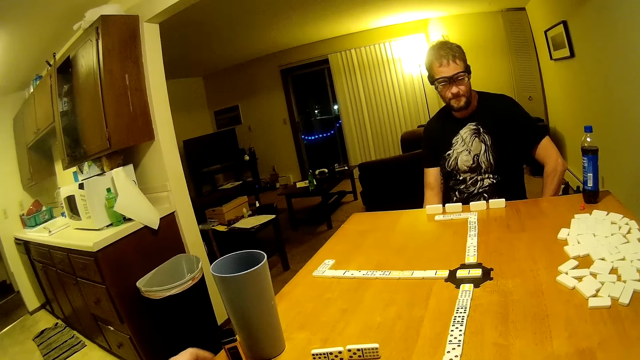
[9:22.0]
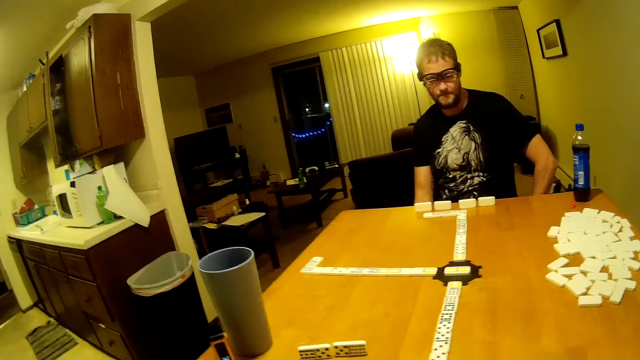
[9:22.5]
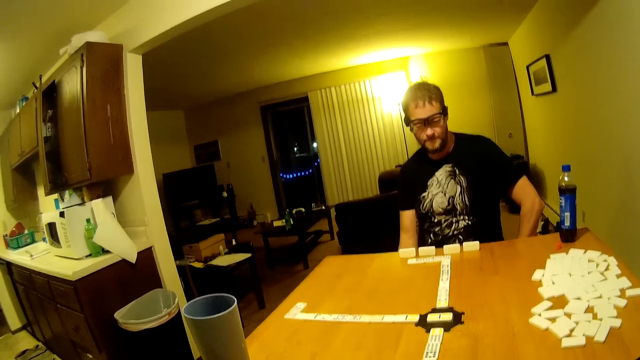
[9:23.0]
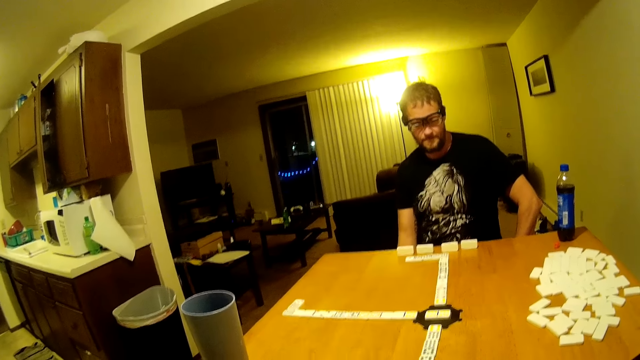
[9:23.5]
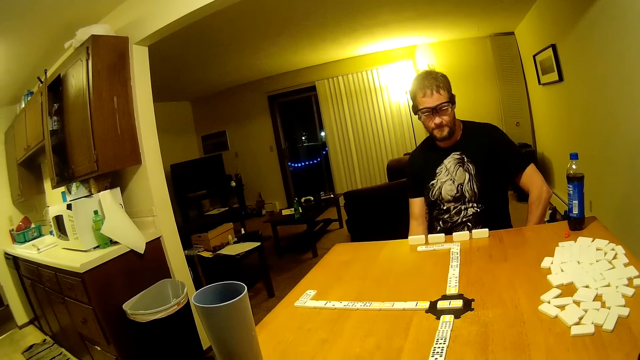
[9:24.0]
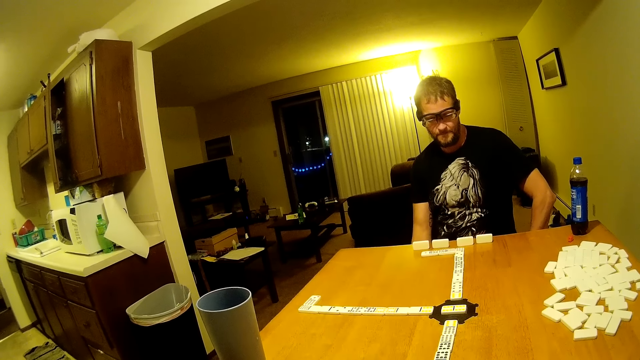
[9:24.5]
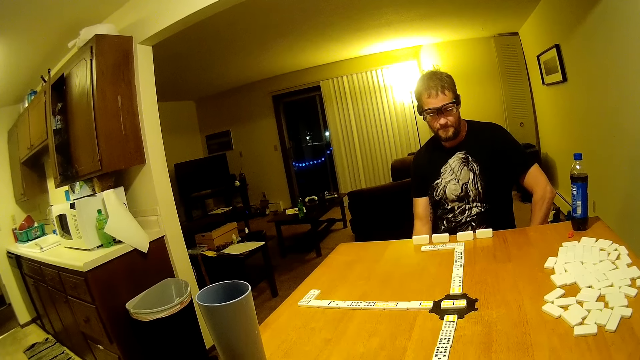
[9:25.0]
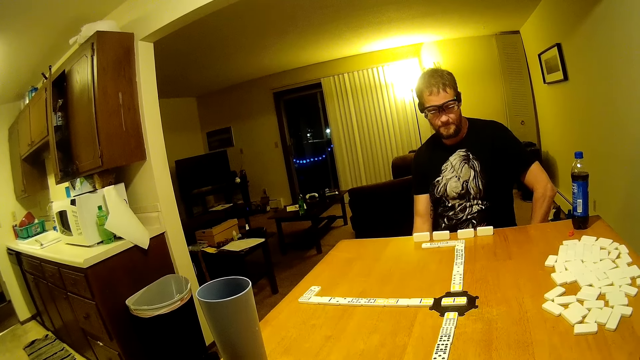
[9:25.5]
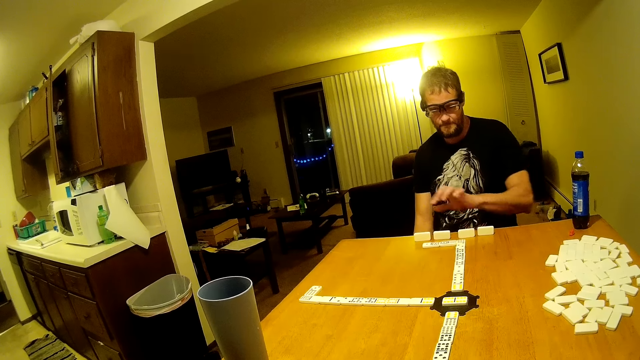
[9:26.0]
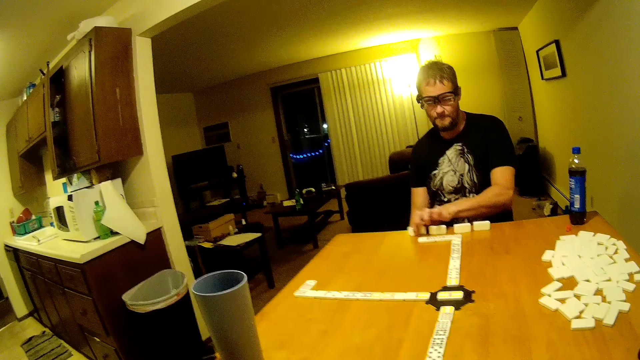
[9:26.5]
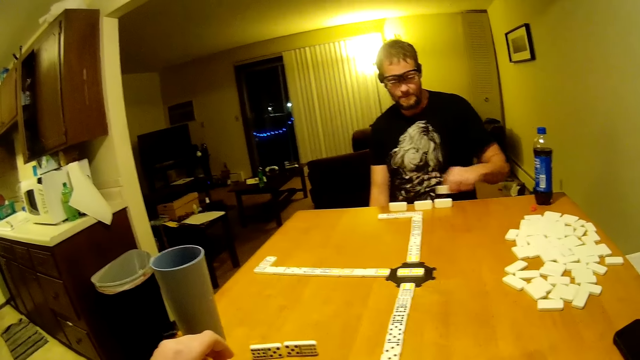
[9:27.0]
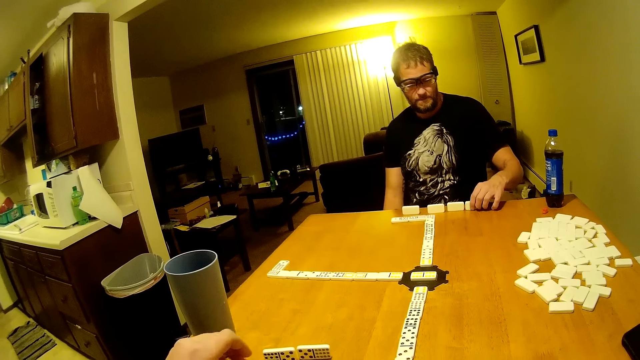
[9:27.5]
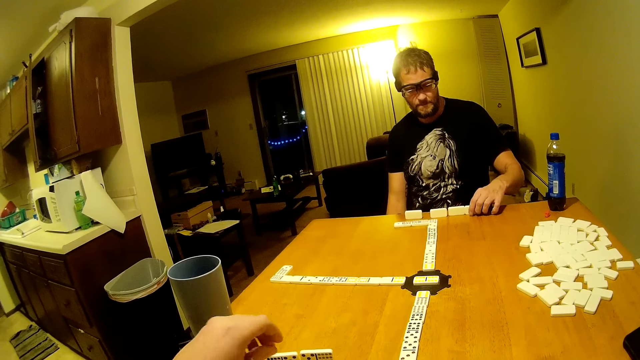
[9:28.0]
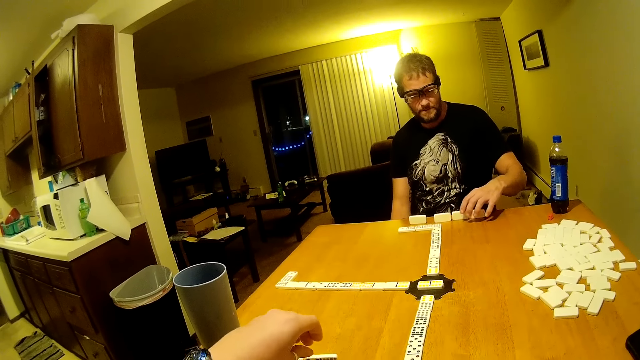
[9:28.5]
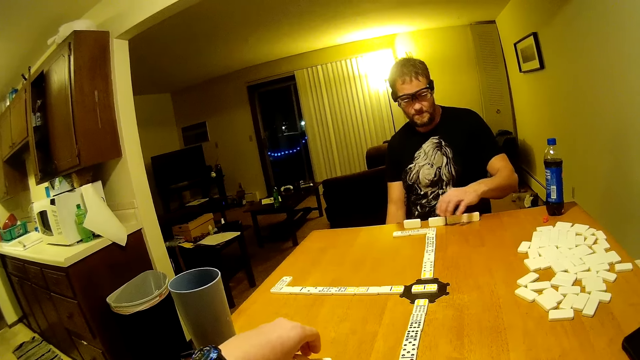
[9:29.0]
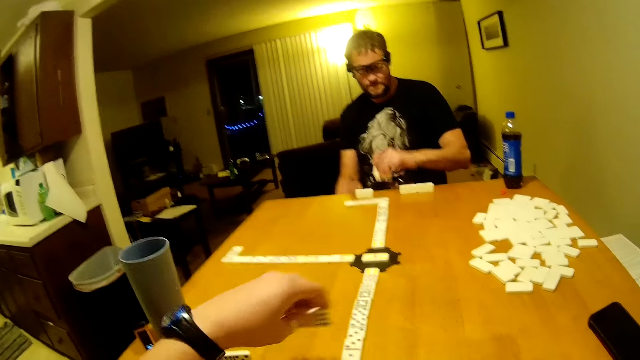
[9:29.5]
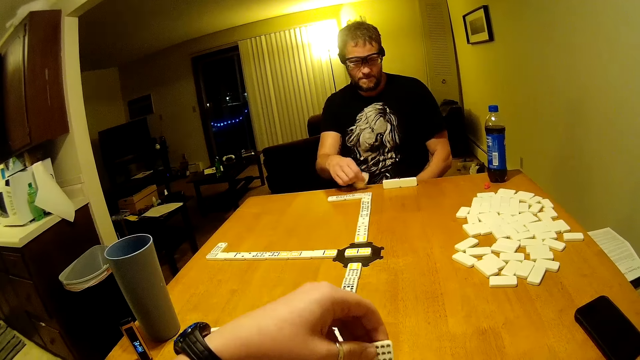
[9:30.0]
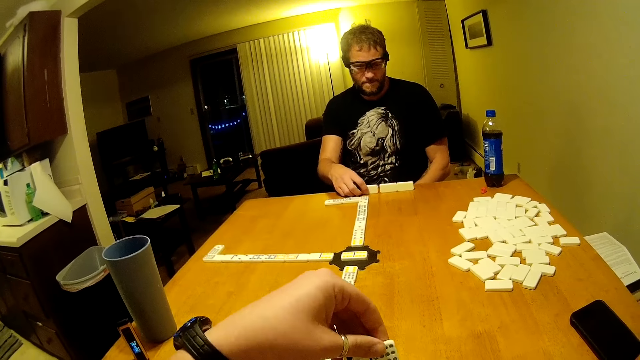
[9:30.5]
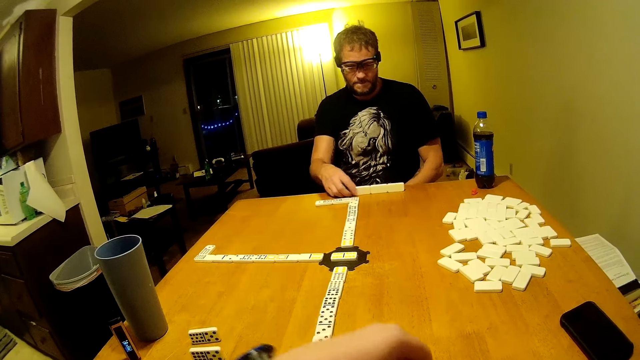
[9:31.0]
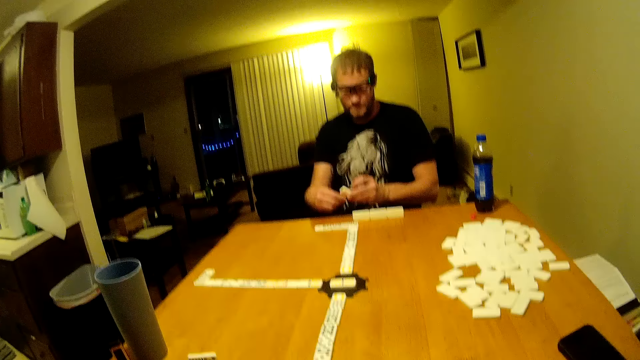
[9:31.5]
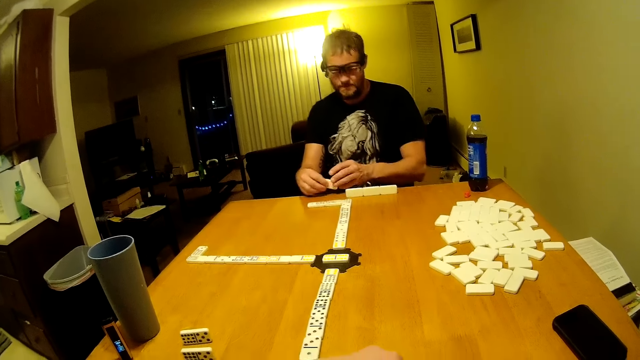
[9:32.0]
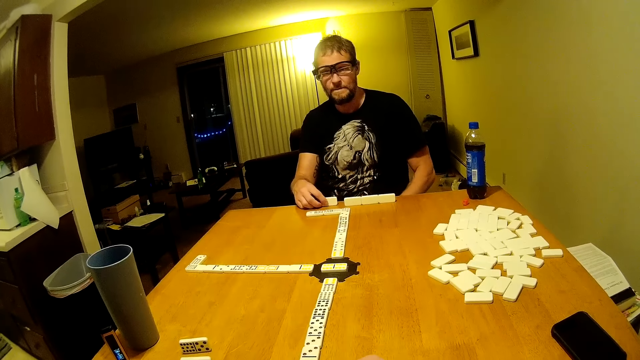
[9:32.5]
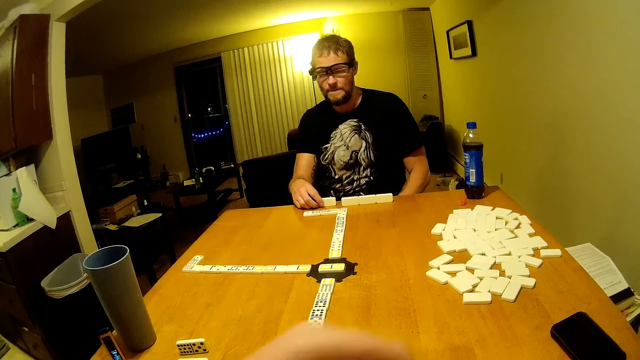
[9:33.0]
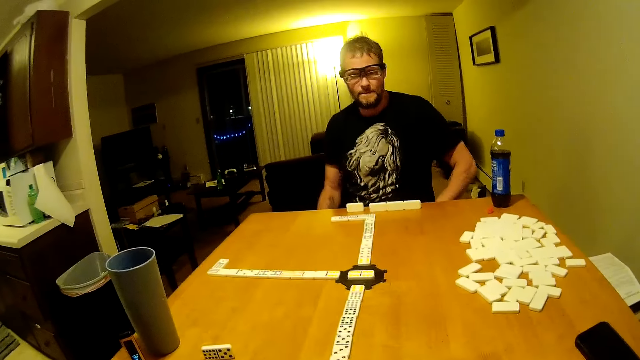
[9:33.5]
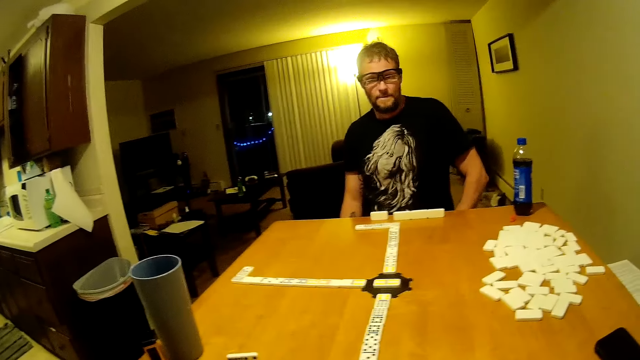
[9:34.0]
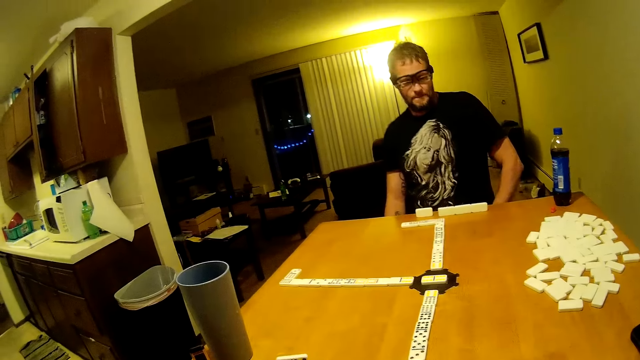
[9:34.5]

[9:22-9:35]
A man picks a domino piece, puts the domino piece on the table, drags the domino piece on the table, and positions the domino piece on the table. The camera wearer stretches a hand. The man picks a domino piece. The camera wearer picks a domino piece. The man picks a domino piece and flips the domino piece. The camera wearer holds the dominoes. The man puts the domino piece on the table and positions the domino piece. The camera wearer puts the domino piece on the table. The man passes a domino piece to the other hand and puts the domino piece on the table. The camera wearer looks around.

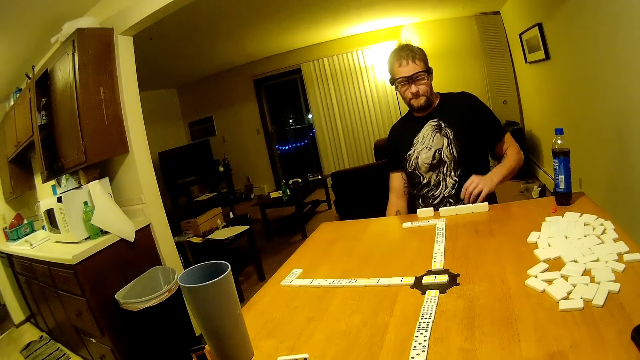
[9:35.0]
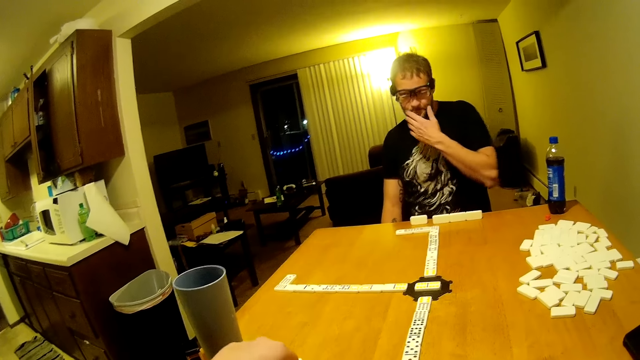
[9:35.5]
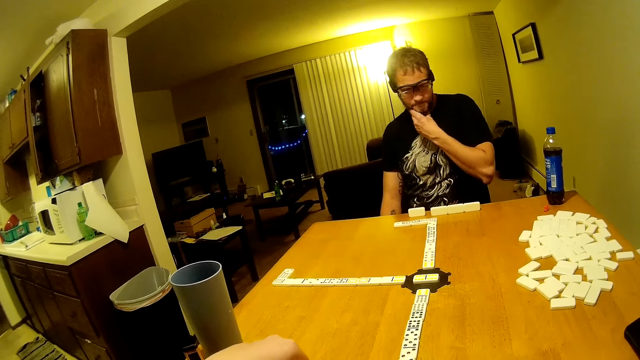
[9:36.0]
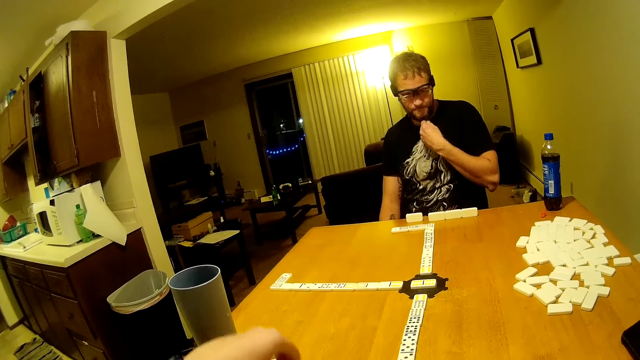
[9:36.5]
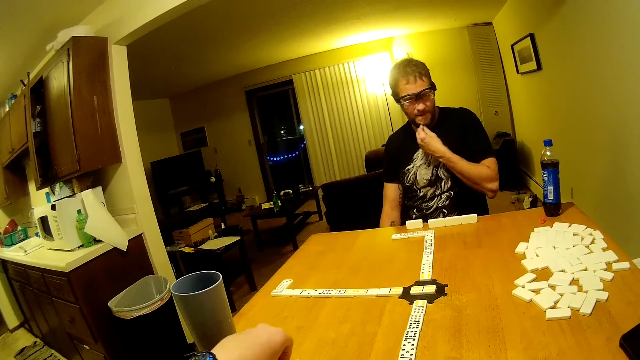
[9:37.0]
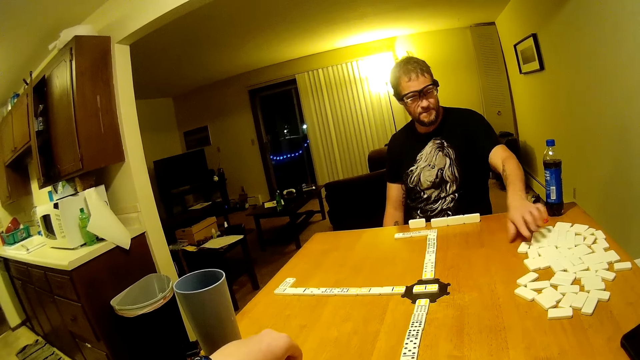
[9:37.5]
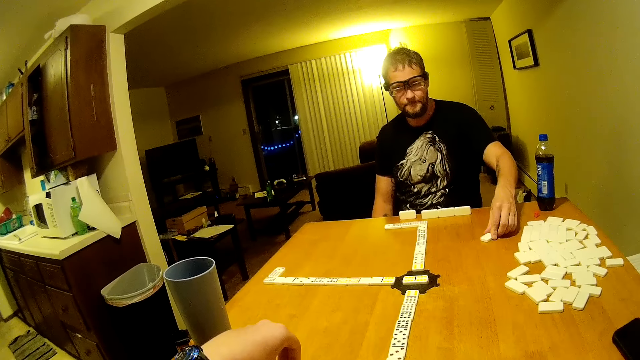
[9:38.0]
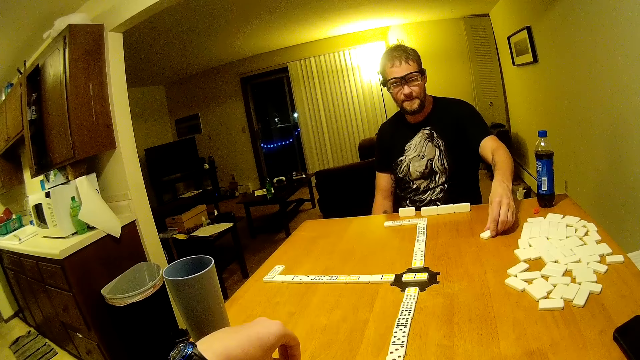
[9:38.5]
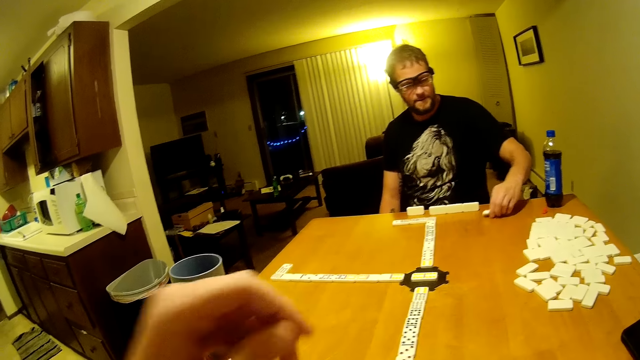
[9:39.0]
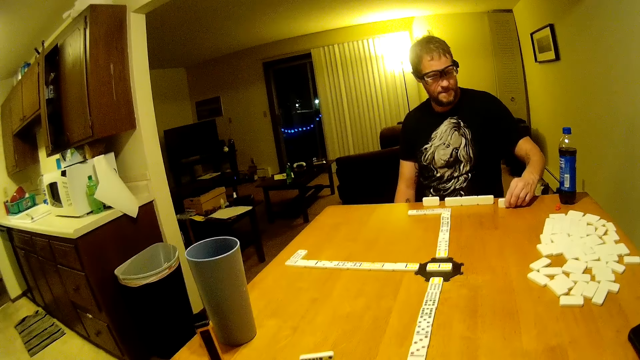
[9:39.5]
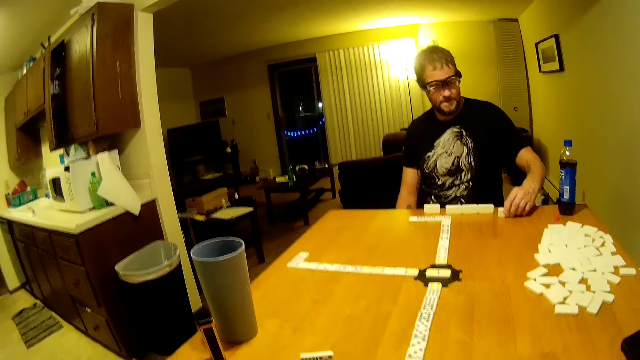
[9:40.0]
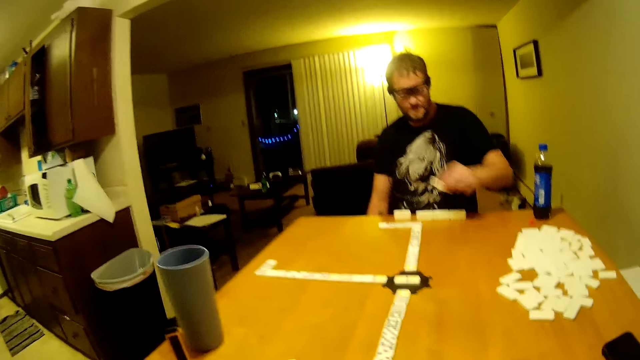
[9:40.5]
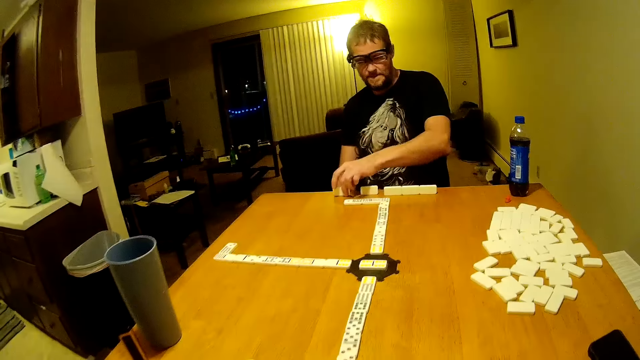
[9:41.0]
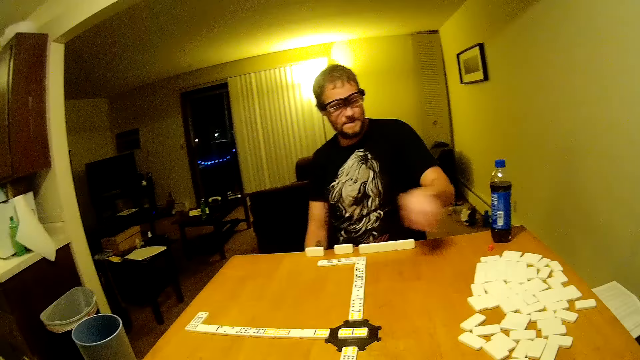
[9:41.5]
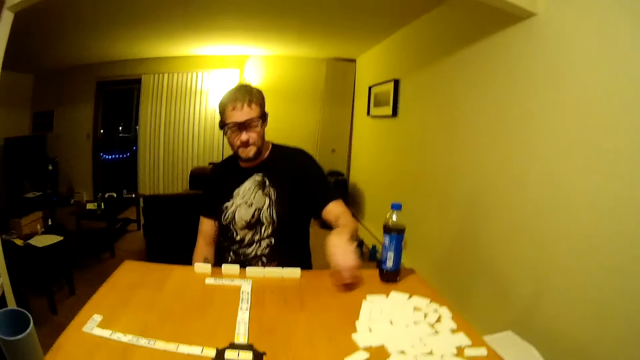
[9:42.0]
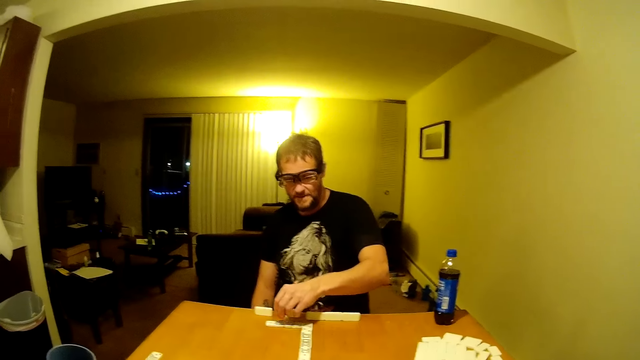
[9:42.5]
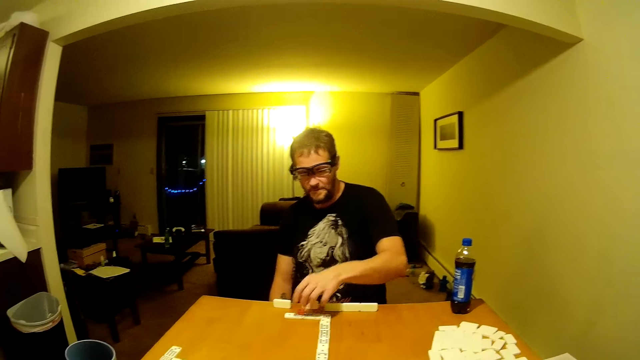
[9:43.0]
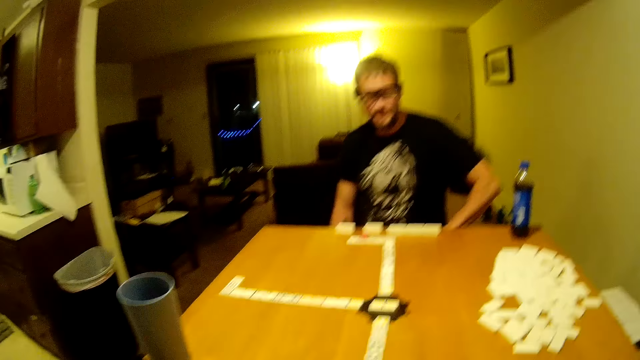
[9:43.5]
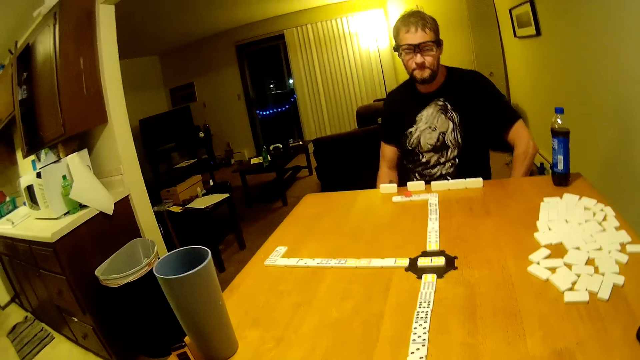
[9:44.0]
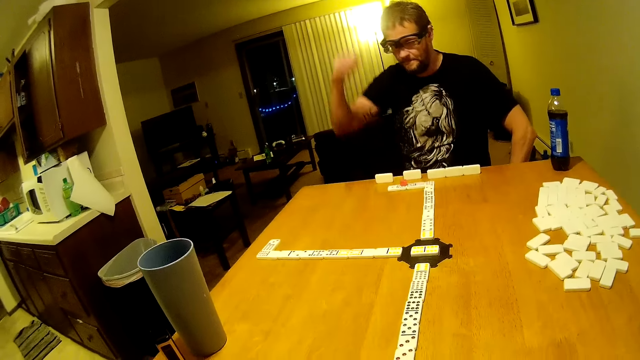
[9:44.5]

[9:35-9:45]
A man touches his beard. The camera wearer moves his hand. The man drags a domino piece, picks dominoes, arranges the dominoes on the table, picks up a domino piece, and puts the domino piece on the table. The camera wearer looks around.
